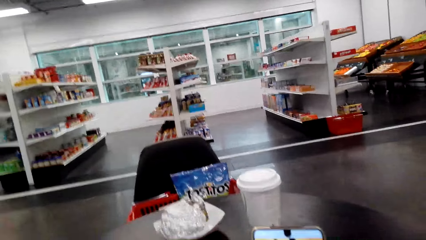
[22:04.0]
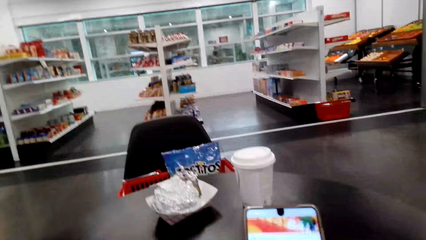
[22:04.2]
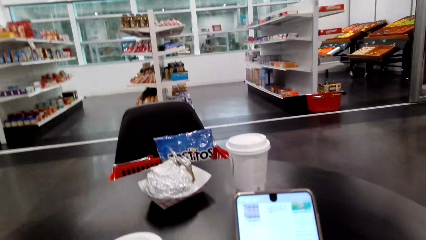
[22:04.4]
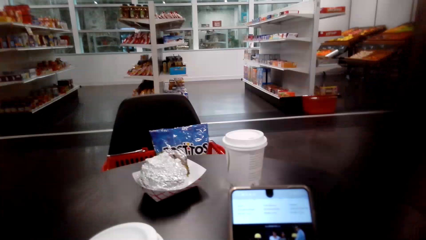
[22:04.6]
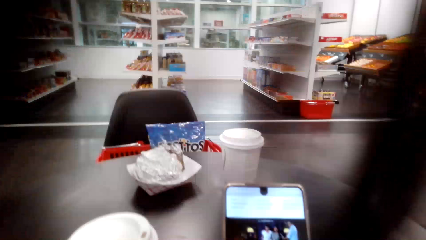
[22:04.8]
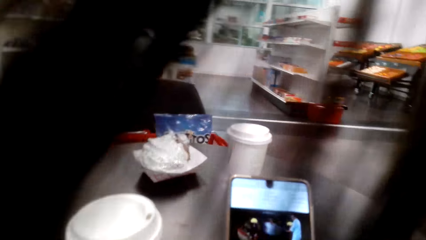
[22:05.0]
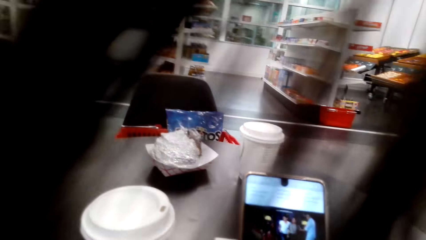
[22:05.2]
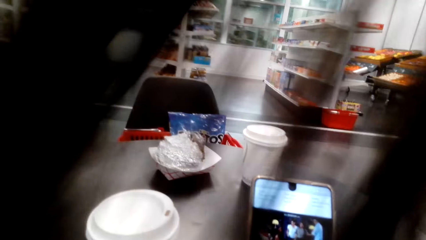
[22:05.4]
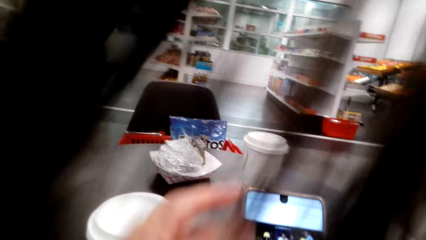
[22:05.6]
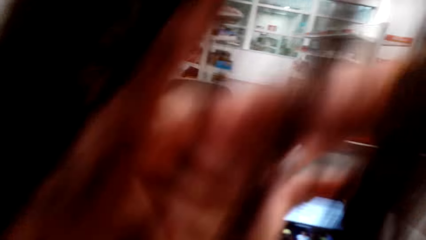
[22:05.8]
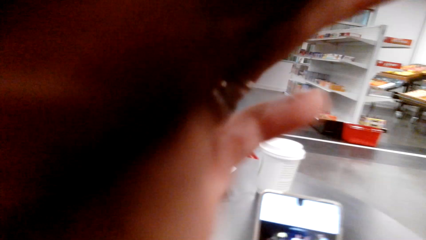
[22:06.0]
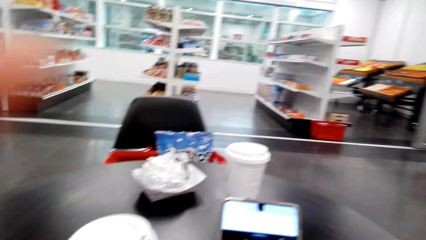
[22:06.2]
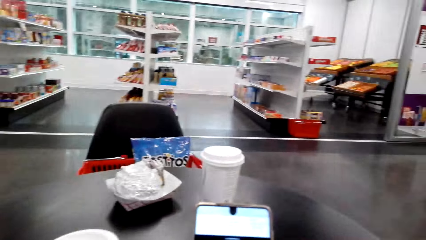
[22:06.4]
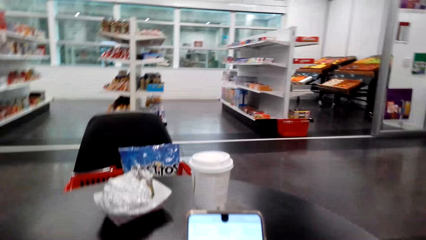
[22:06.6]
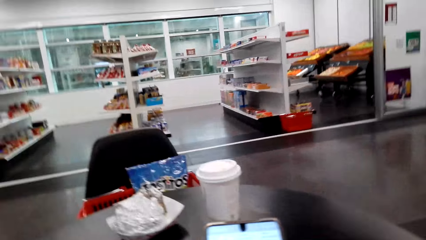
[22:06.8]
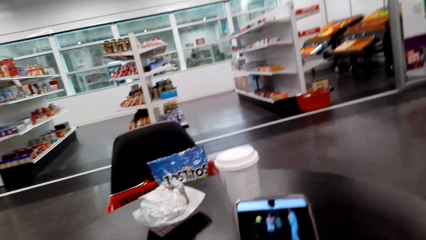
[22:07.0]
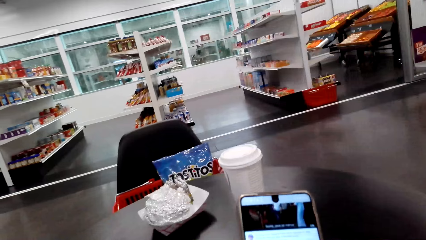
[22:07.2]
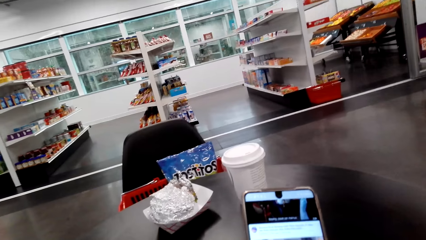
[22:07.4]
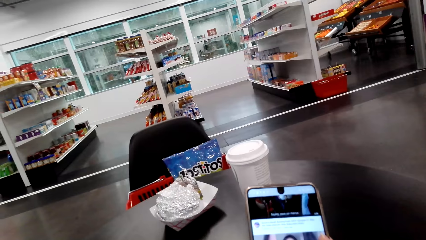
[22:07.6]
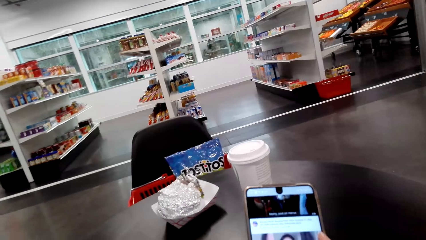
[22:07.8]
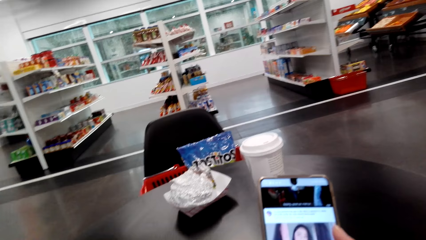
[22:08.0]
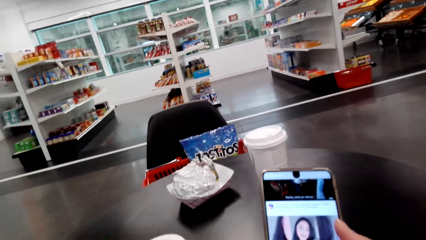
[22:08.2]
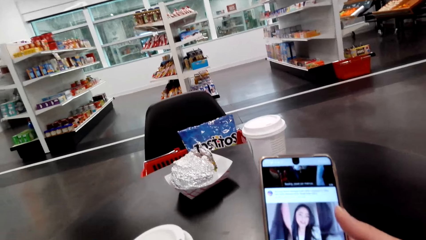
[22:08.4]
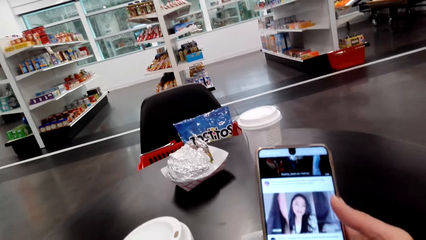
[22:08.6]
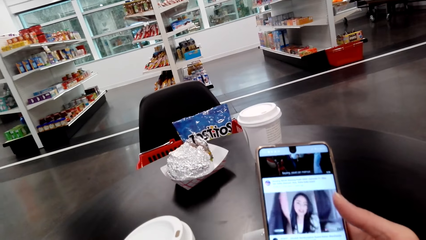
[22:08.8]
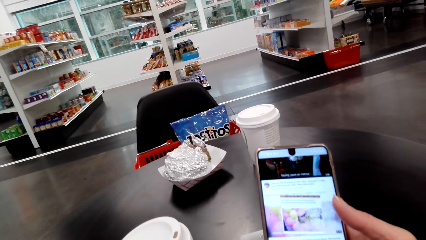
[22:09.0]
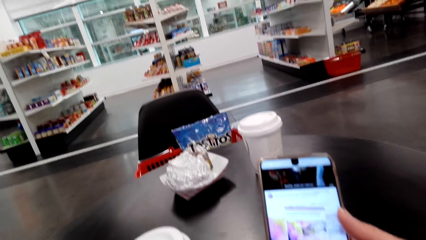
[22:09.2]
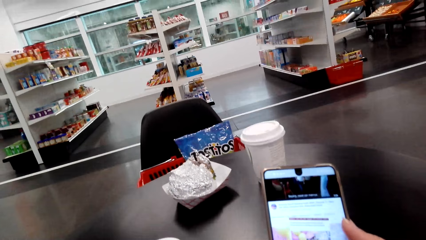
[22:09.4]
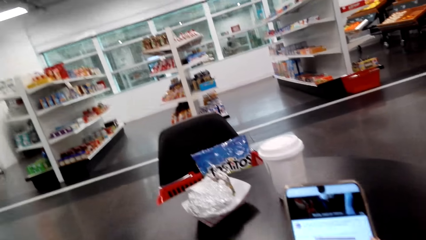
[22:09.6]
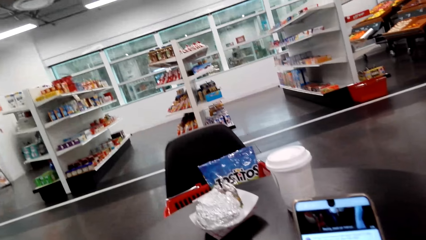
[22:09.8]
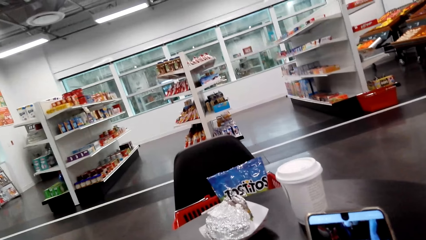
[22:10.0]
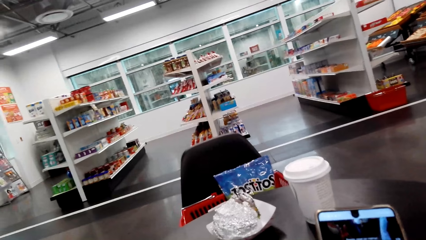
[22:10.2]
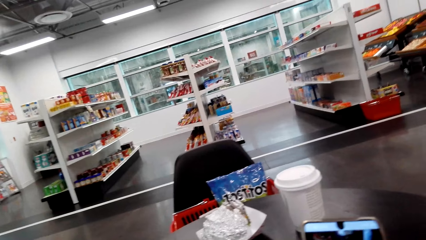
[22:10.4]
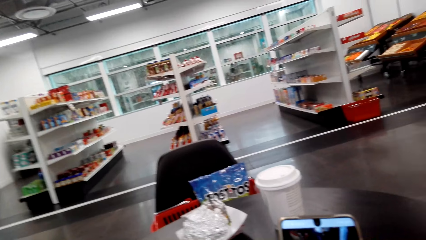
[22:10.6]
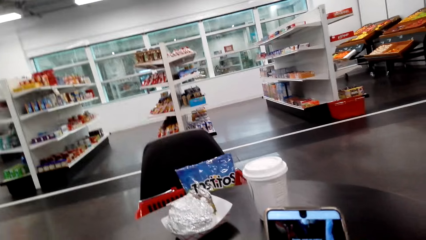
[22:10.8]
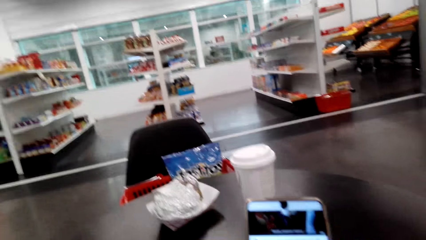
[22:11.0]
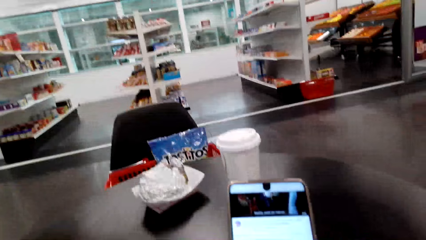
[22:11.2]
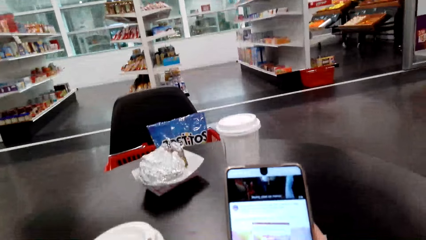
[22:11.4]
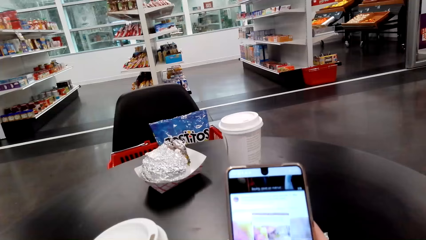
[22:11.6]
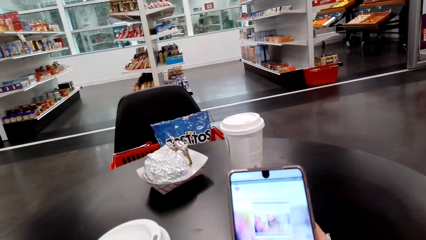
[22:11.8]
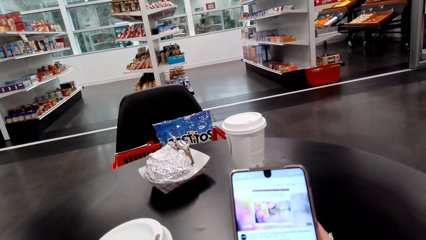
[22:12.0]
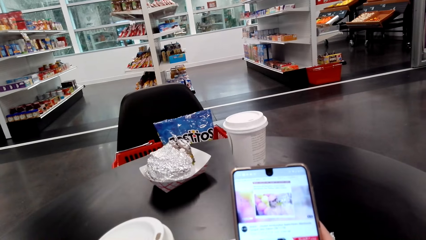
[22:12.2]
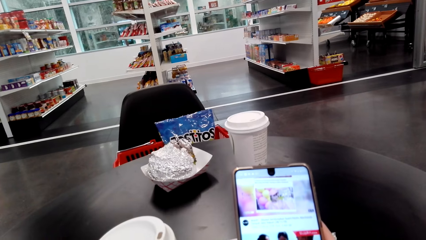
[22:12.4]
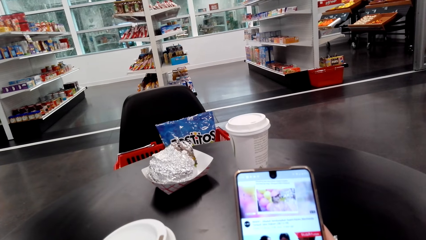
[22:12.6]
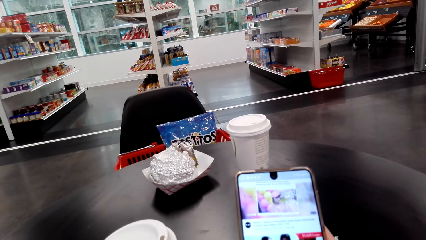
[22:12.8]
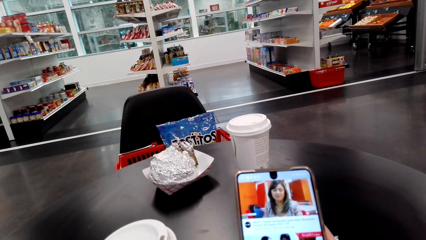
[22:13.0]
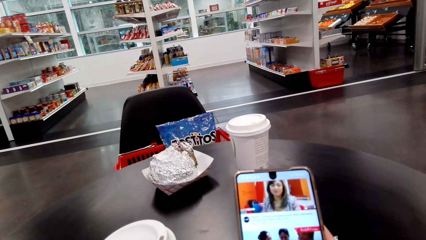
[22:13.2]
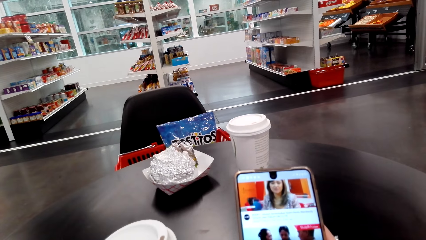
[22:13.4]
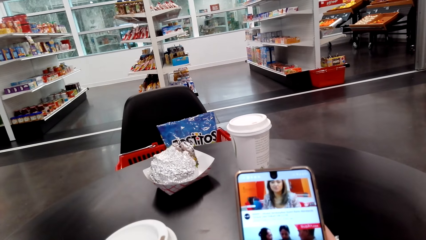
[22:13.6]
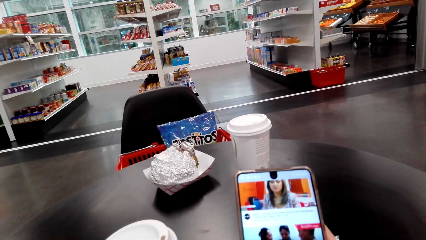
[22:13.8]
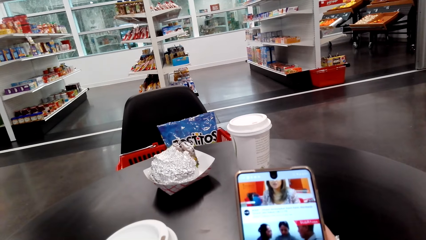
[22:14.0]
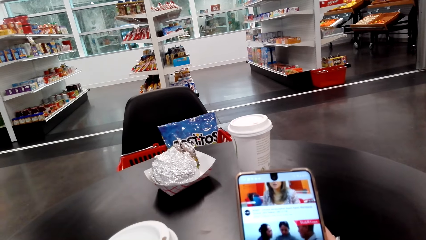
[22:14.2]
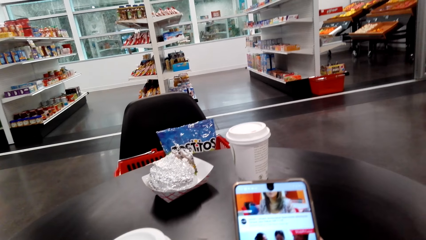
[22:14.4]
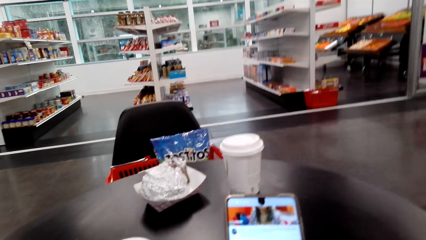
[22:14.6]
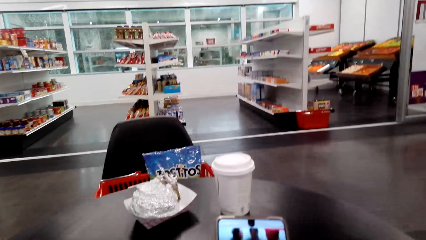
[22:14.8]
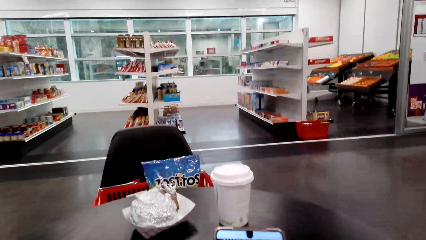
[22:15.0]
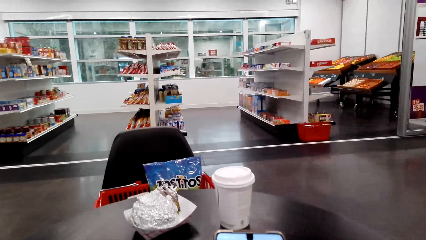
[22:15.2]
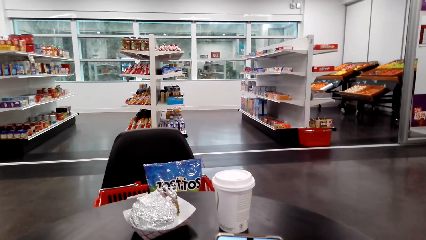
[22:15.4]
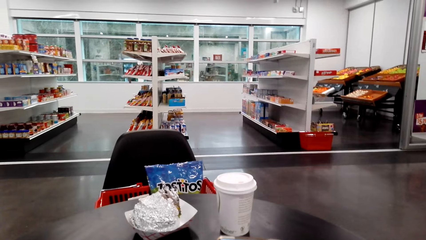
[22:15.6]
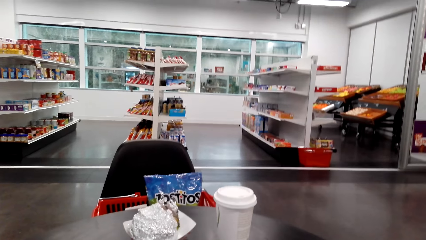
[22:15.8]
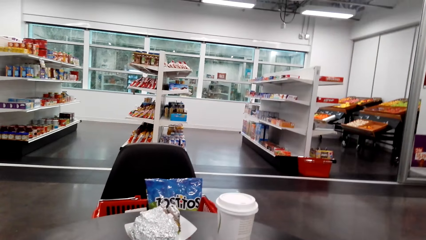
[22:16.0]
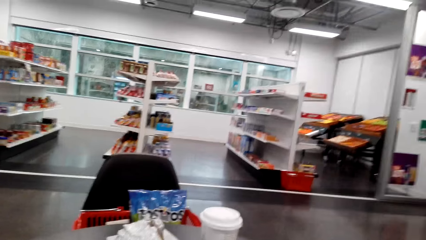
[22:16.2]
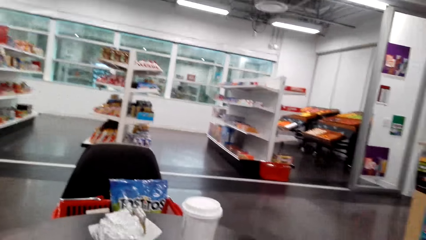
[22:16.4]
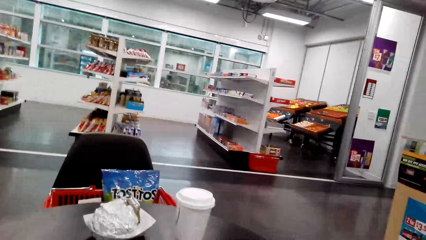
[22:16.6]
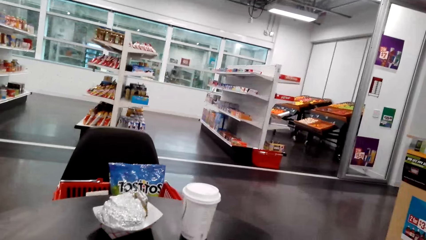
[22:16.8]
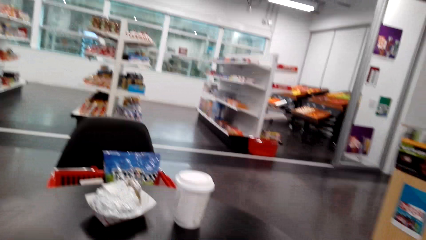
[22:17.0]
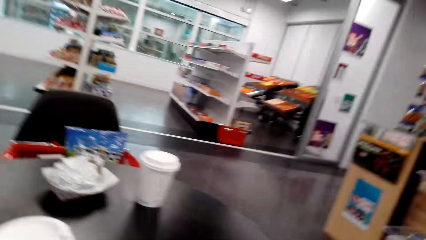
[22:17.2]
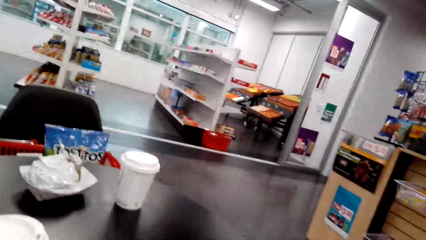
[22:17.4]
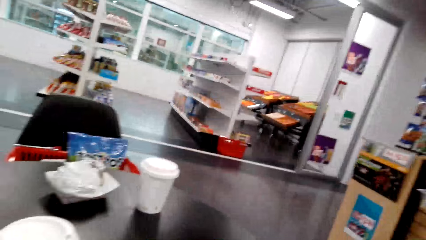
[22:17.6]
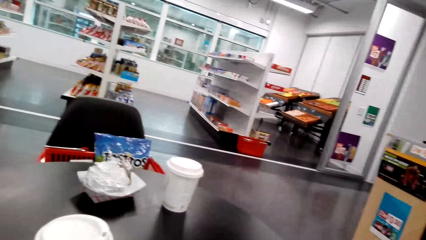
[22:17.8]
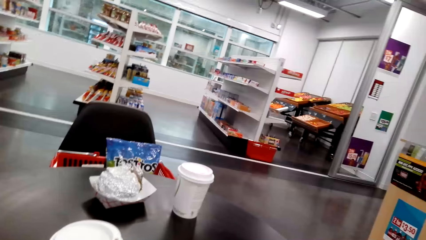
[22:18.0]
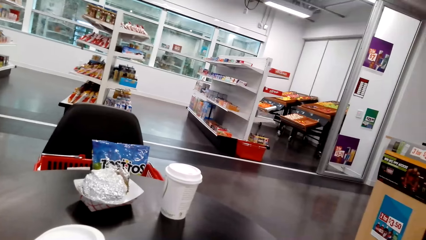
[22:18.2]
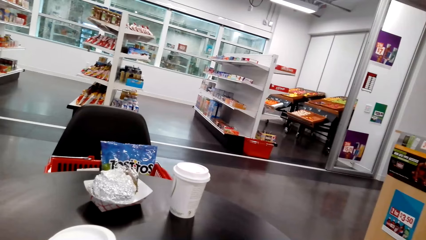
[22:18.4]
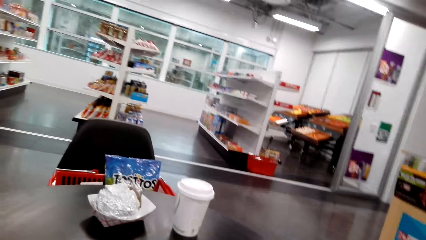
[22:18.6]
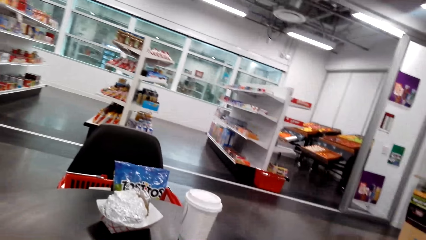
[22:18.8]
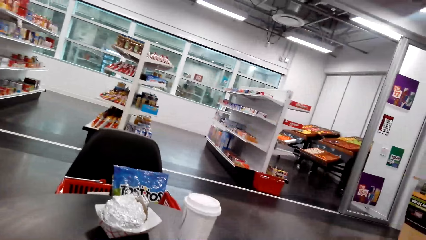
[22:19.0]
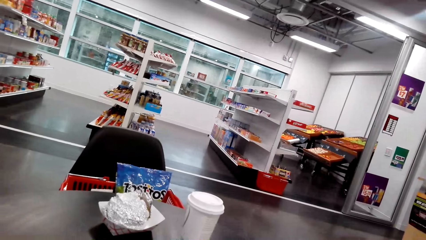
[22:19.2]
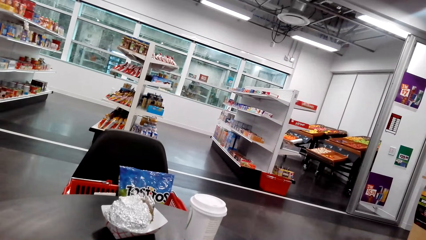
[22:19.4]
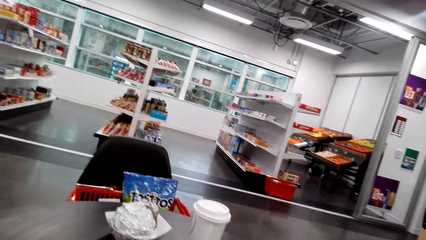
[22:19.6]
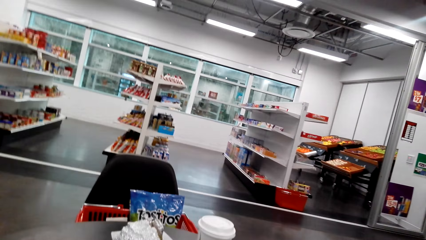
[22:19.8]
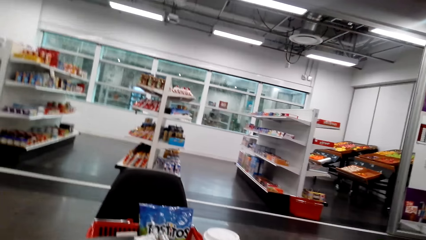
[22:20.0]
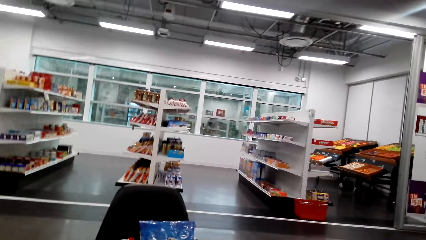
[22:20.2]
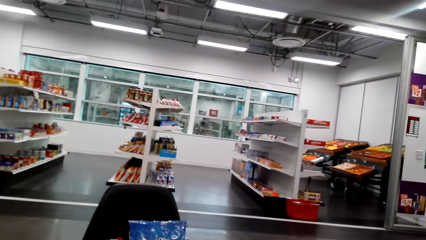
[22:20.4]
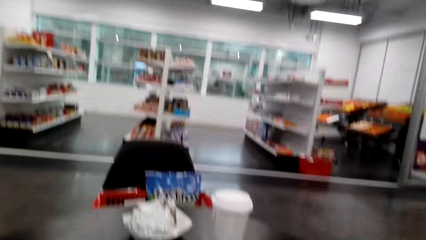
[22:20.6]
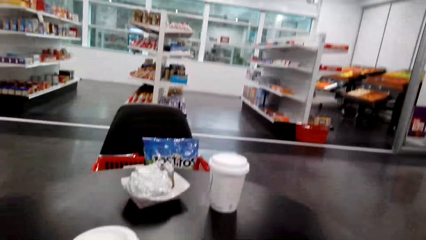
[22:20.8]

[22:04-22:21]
The camera wearer operates her phone. She pushes back her hair.
